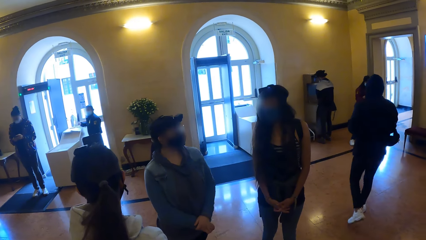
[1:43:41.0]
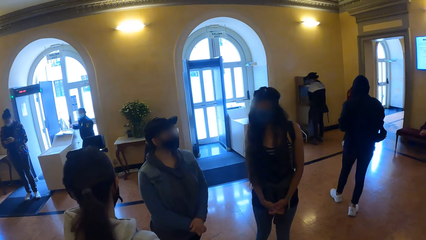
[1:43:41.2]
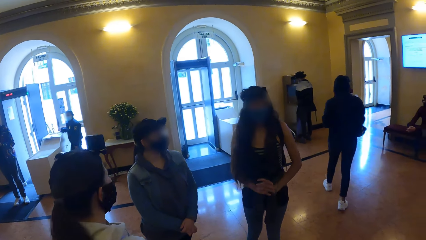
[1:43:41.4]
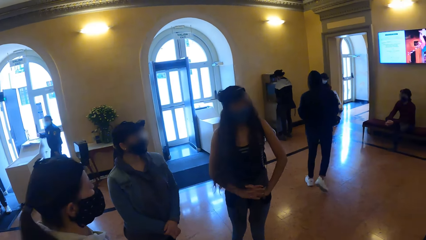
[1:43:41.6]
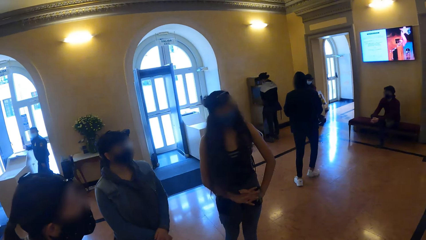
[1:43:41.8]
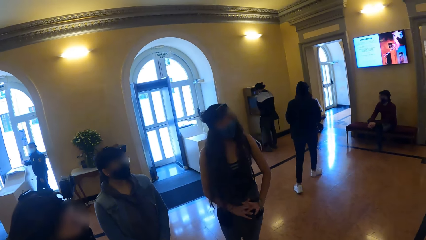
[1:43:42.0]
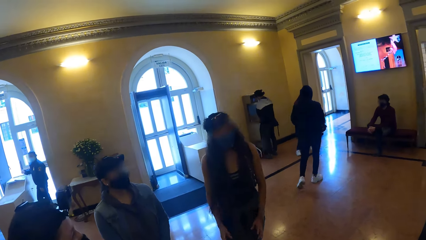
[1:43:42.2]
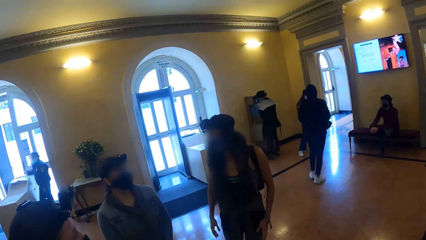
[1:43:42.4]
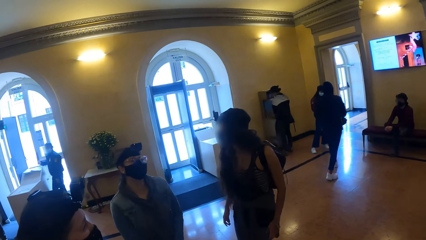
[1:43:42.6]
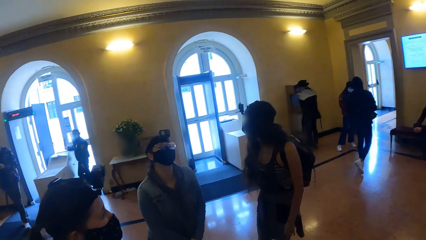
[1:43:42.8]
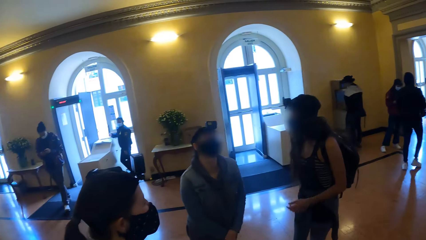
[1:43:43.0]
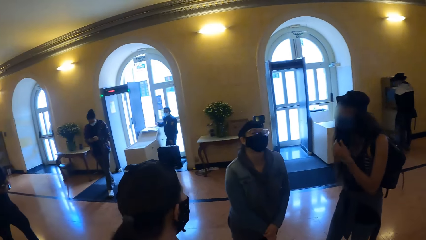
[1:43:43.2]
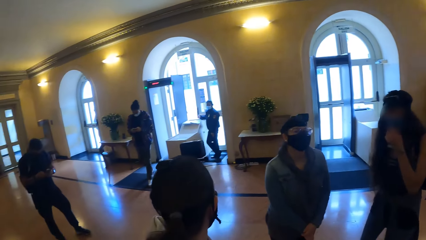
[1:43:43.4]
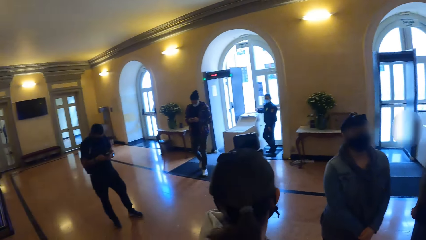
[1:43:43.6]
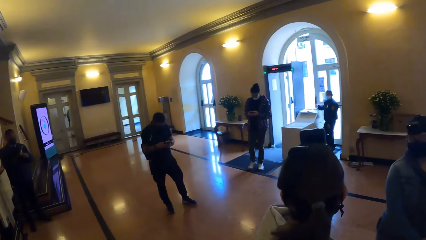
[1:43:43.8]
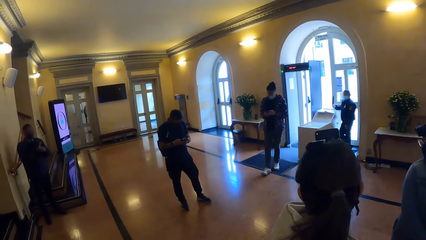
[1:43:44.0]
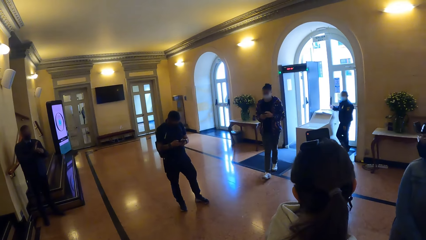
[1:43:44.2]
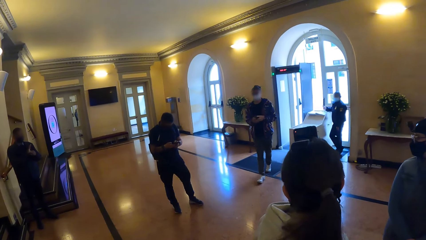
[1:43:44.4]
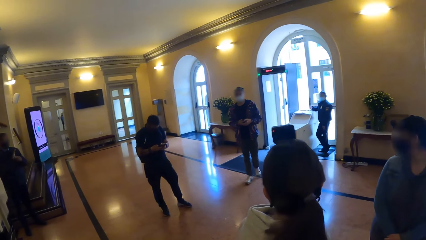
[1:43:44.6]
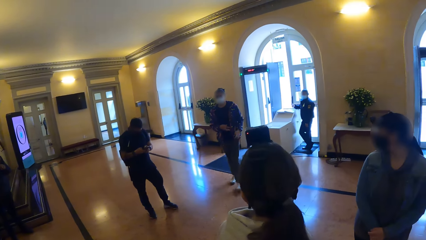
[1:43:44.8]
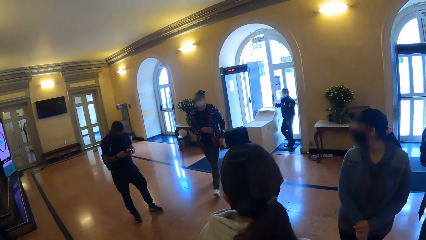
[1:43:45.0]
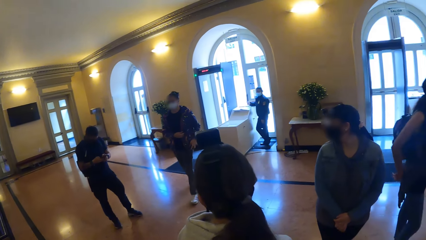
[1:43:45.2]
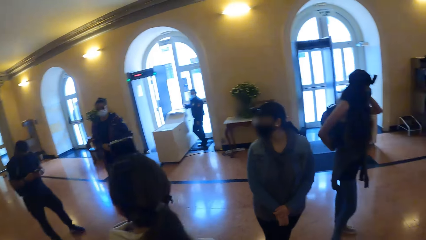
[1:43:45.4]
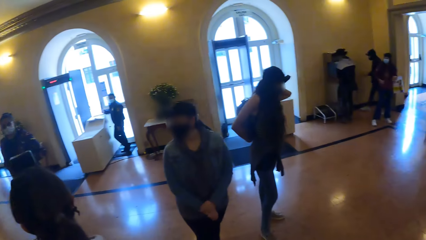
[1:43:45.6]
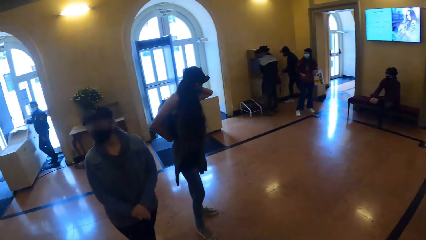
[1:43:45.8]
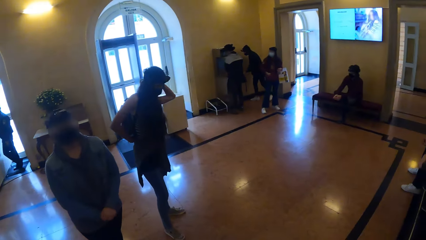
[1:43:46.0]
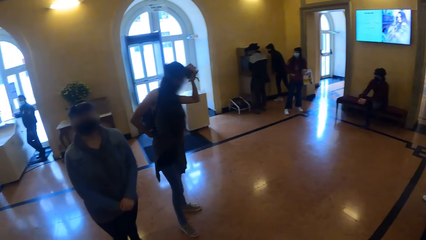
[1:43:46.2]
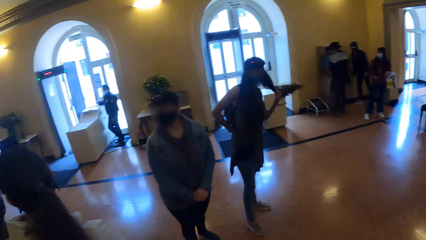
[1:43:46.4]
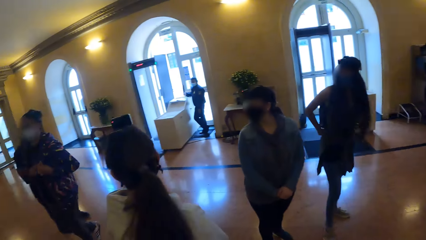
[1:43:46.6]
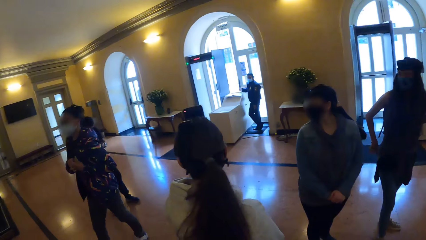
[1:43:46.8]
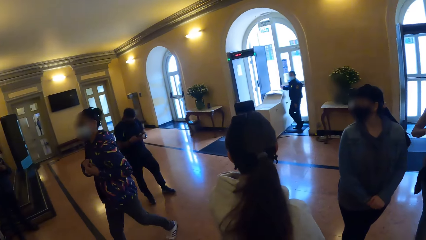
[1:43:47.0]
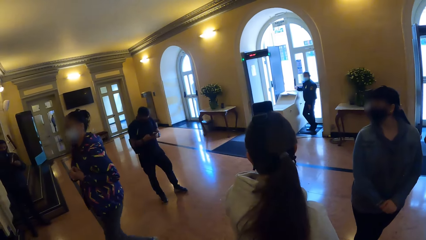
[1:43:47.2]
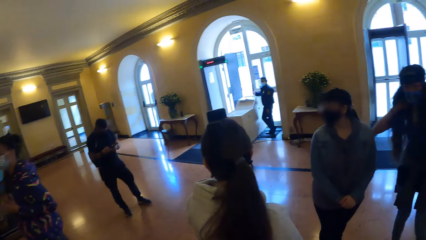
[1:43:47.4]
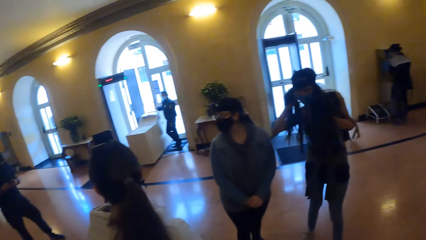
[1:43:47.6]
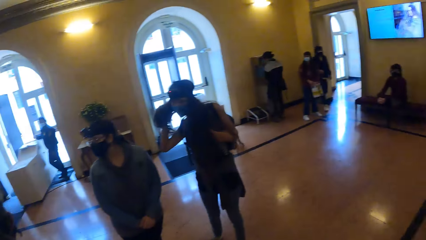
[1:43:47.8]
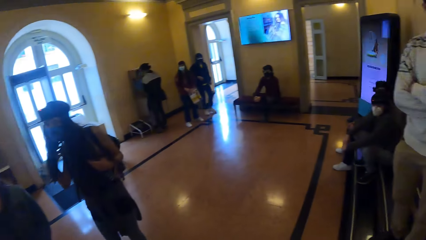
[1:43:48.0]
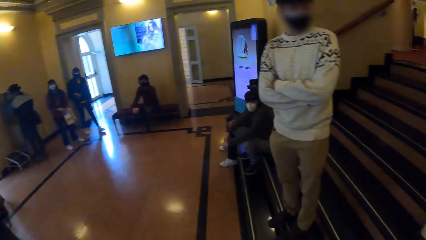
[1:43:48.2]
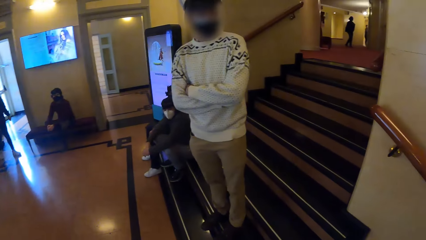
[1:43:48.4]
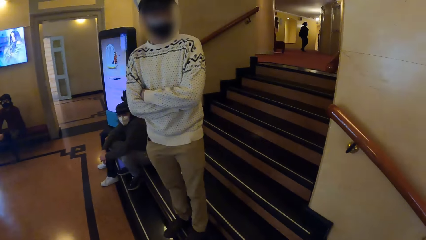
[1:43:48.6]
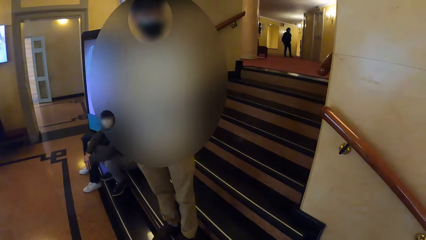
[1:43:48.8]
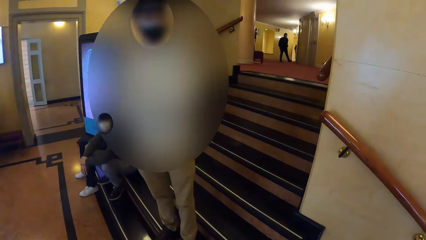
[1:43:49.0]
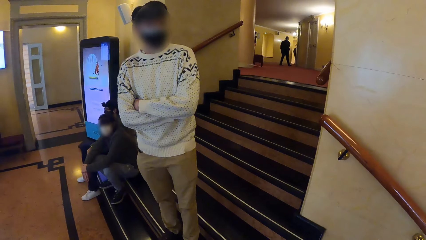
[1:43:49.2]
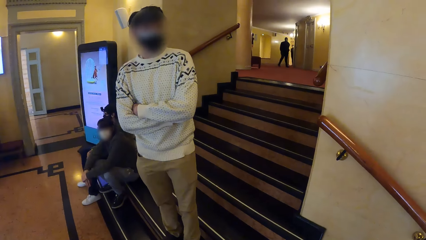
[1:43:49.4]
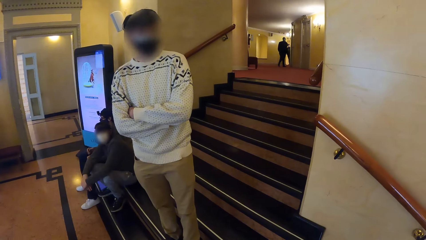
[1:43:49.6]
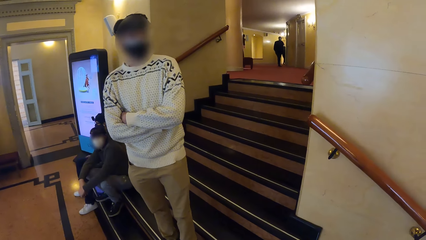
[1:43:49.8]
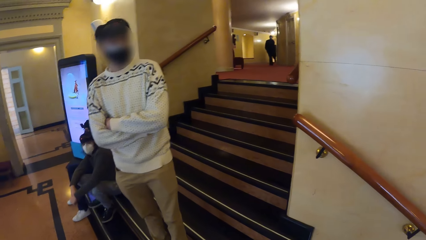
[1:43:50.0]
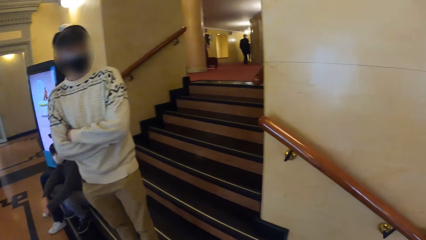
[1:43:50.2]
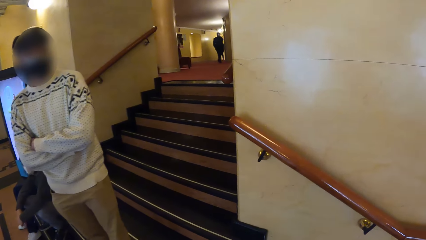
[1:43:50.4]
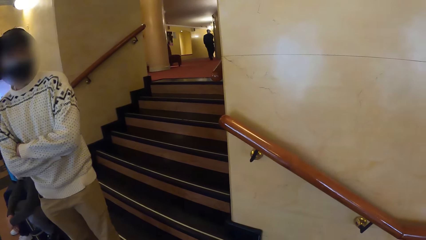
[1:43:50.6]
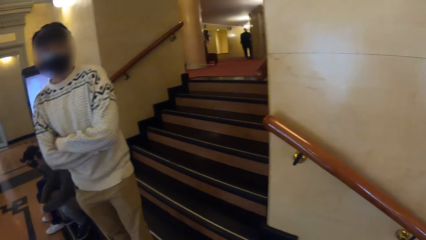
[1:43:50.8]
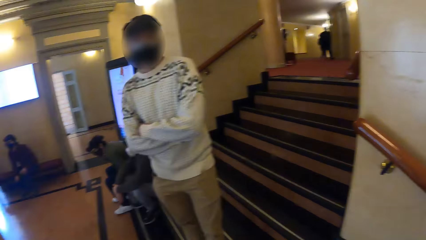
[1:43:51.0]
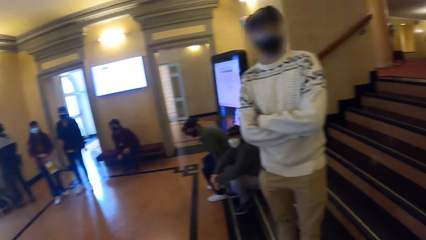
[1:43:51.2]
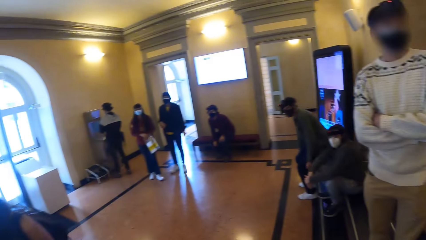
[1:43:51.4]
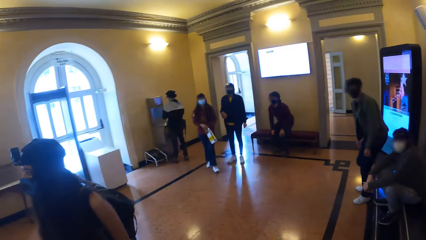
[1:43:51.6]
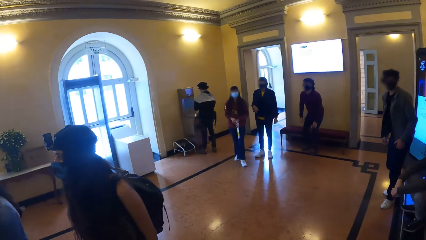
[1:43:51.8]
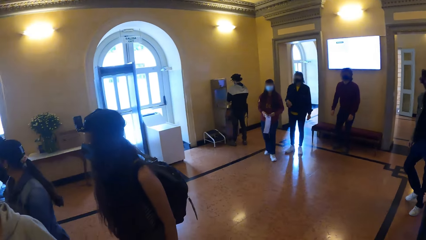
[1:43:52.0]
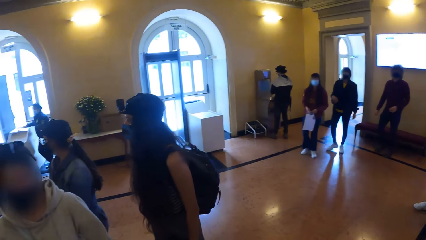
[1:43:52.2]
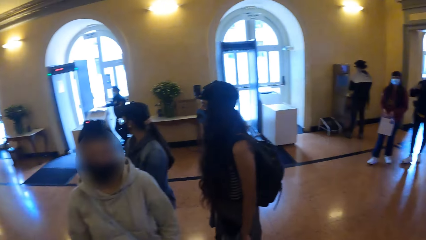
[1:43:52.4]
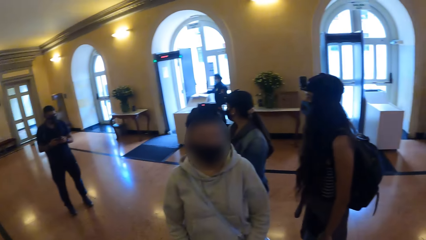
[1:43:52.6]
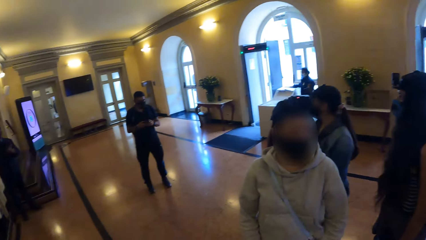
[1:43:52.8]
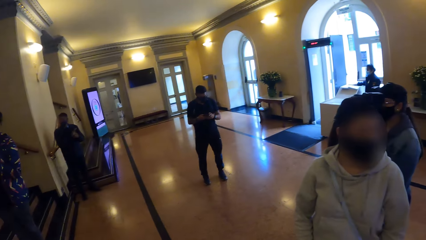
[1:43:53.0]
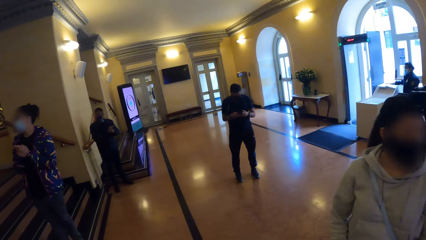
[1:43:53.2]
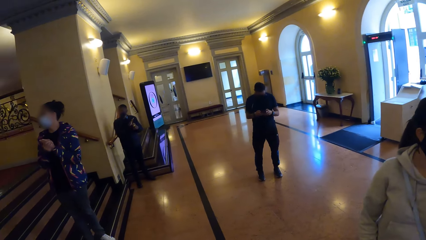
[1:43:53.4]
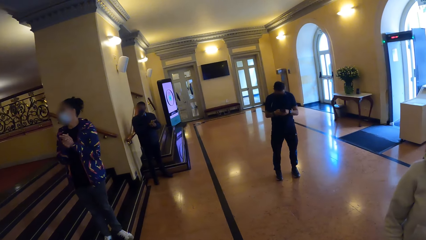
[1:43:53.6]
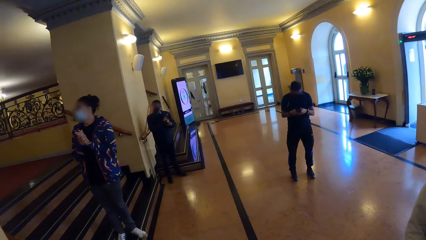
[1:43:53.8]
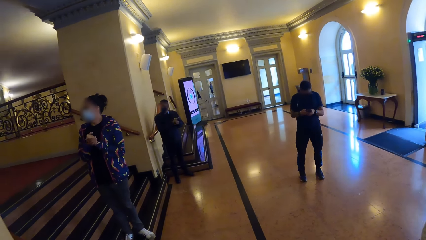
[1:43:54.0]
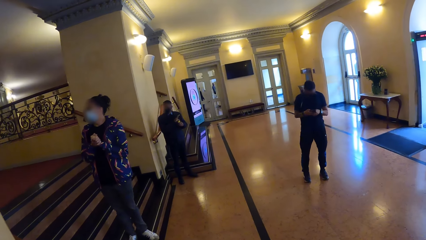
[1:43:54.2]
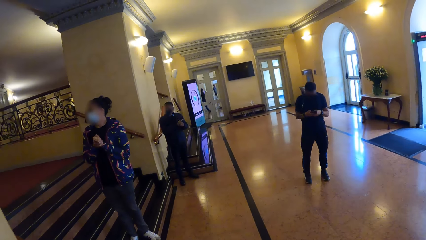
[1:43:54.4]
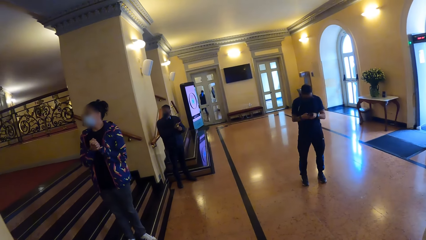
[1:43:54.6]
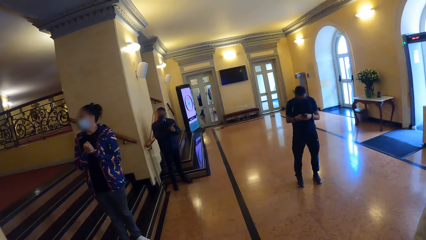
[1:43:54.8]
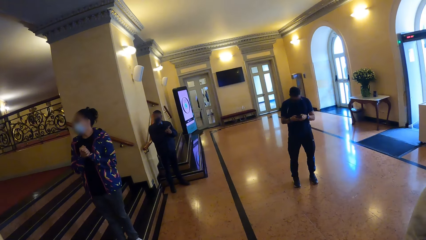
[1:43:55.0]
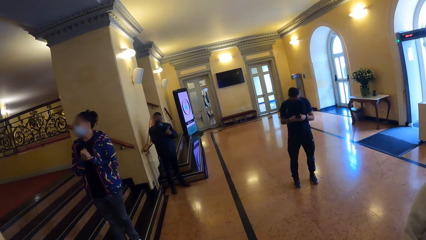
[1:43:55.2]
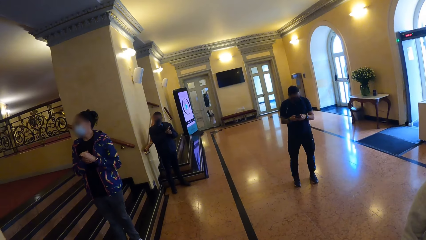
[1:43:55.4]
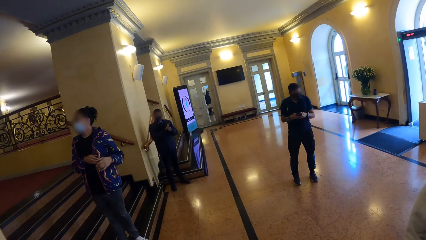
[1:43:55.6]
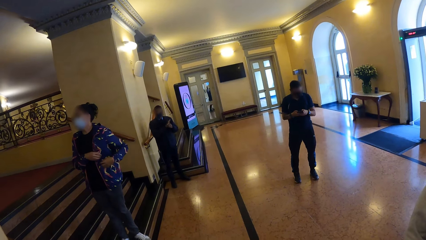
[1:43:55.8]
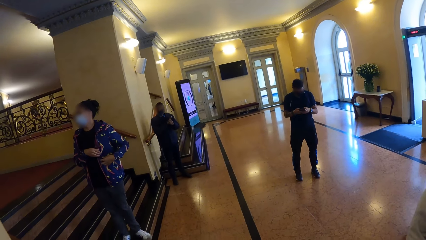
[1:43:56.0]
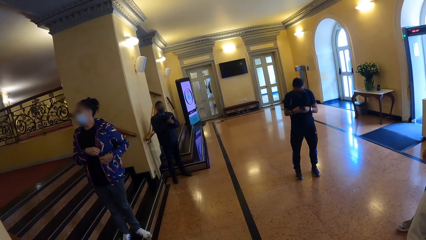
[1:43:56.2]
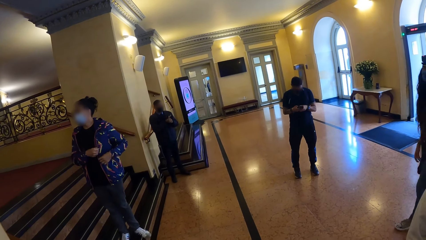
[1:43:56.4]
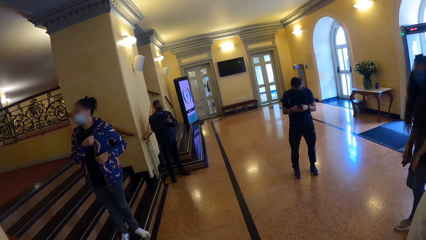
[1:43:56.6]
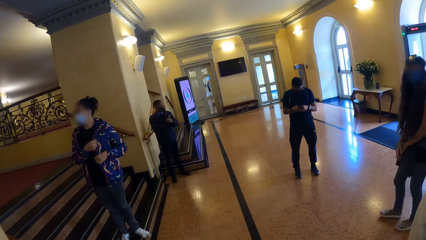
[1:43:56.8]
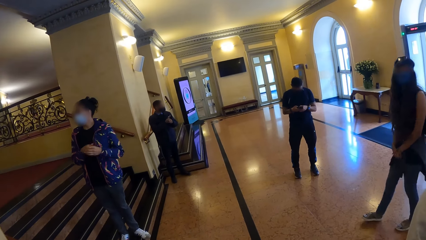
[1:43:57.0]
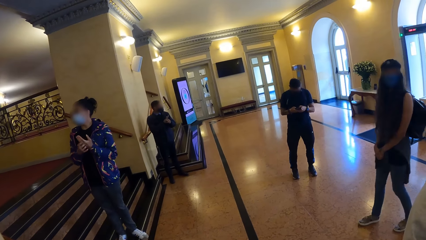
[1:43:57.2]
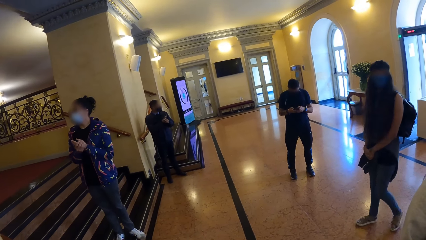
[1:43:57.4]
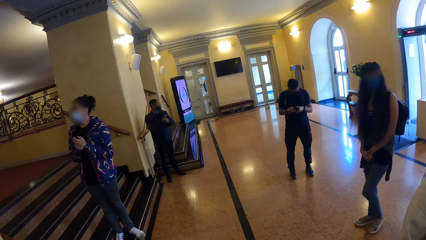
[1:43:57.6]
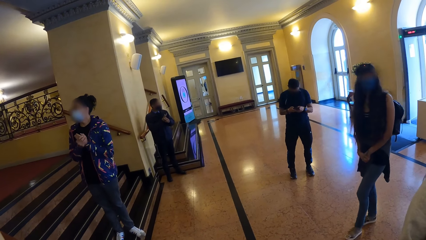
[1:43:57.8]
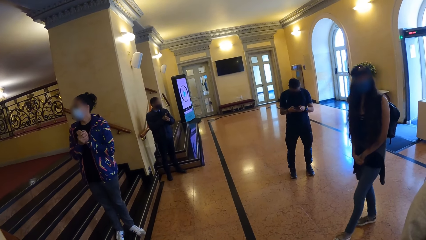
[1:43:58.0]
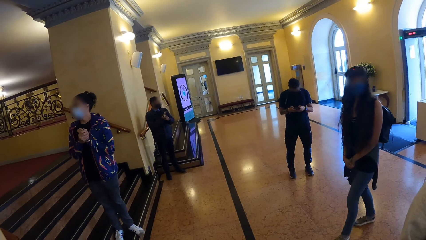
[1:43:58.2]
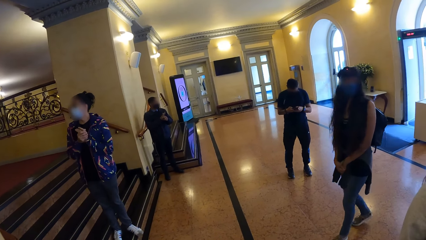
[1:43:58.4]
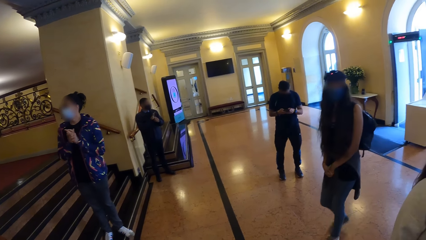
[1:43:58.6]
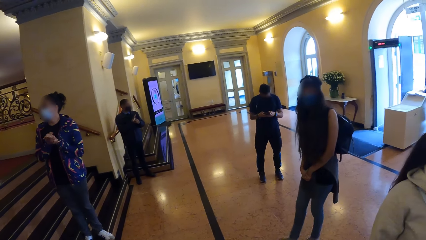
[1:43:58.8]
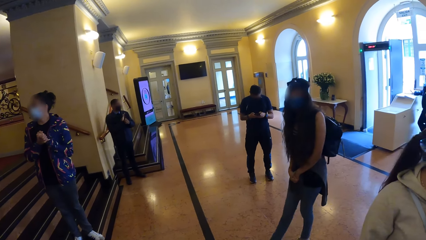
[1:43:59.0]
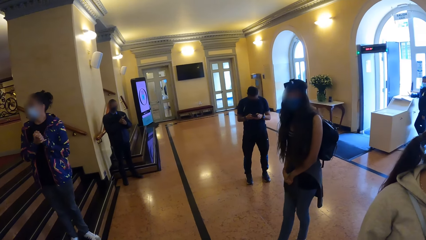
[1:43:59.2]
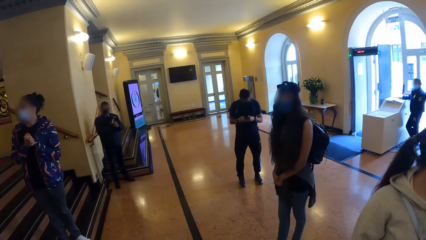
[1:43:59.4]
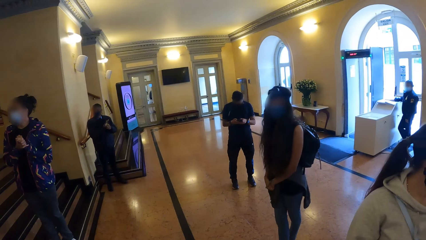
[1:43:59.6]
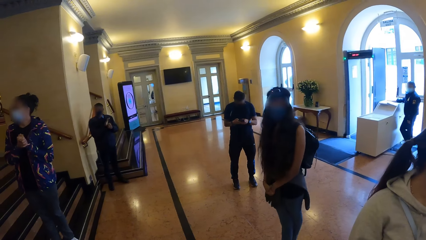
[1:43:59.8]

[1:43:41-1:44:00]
The camera wearer looks around the building area. A person looks at the camera wearer. The person nods. The camera wearer looks around.
